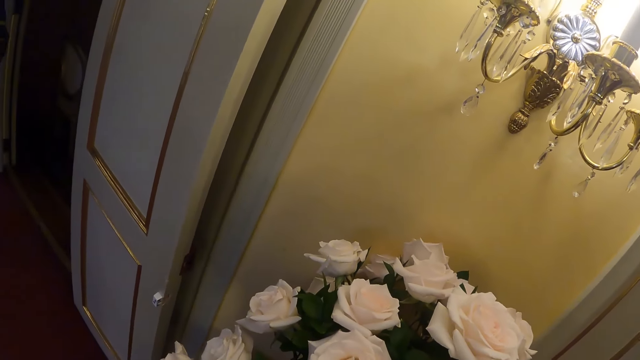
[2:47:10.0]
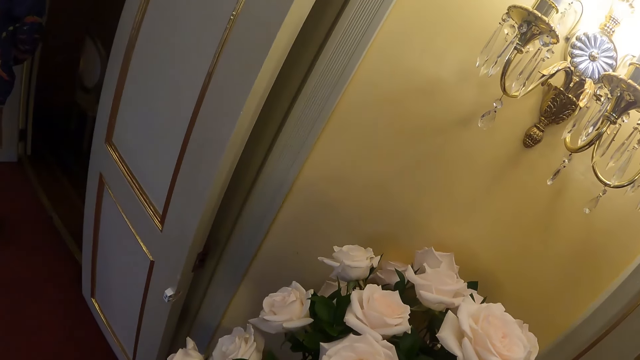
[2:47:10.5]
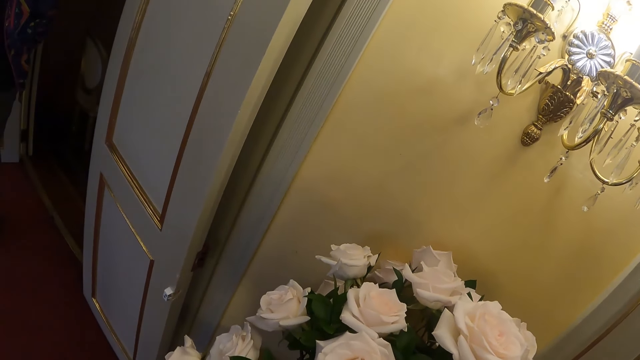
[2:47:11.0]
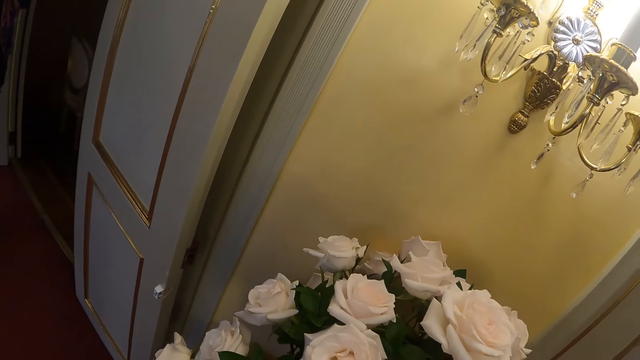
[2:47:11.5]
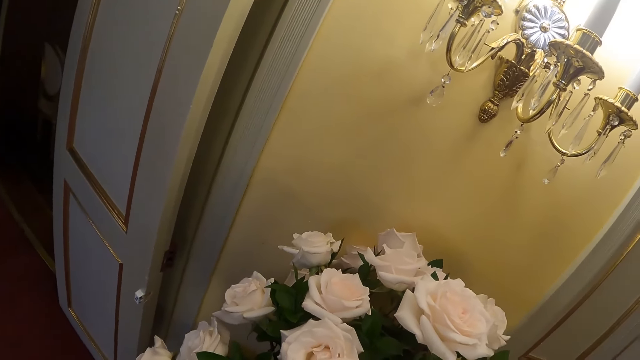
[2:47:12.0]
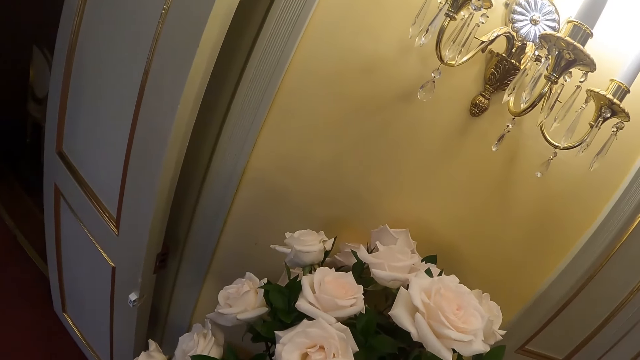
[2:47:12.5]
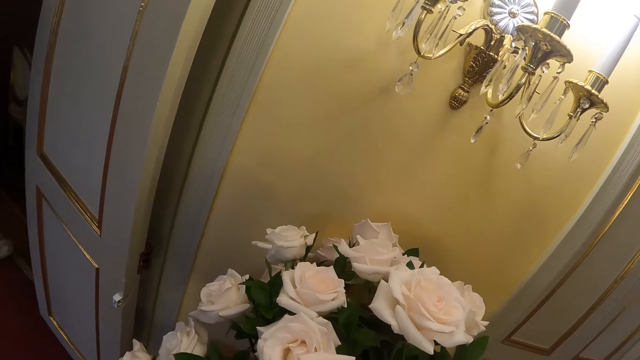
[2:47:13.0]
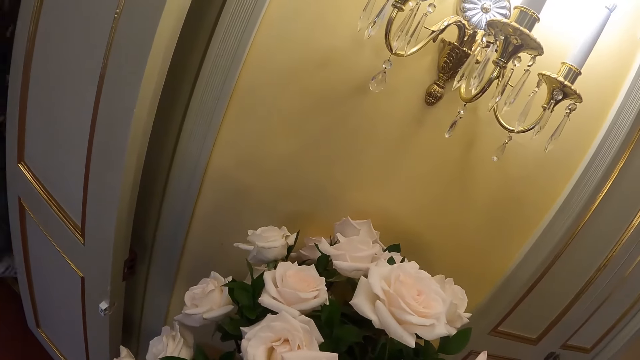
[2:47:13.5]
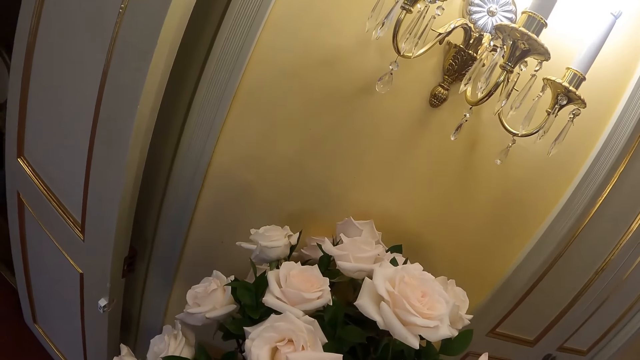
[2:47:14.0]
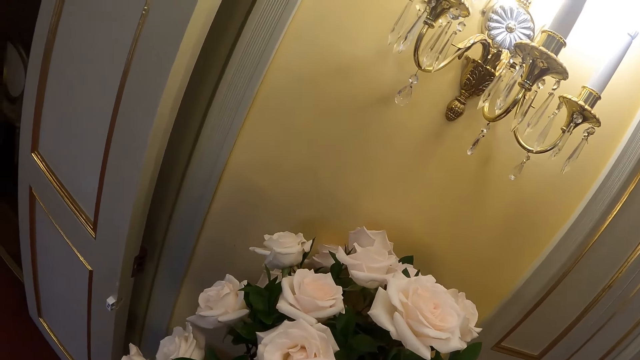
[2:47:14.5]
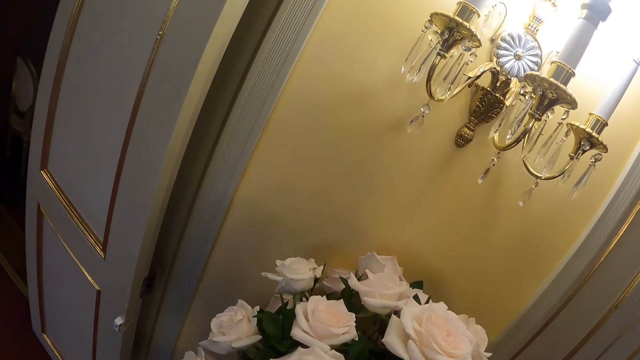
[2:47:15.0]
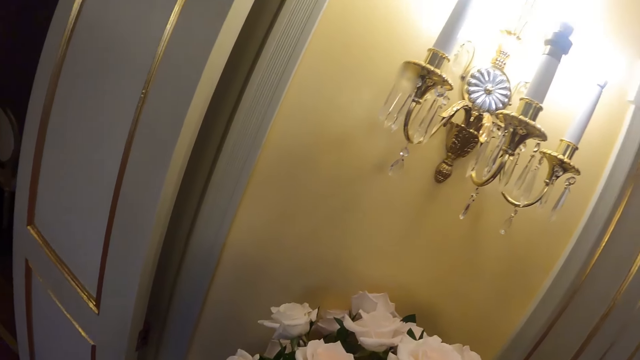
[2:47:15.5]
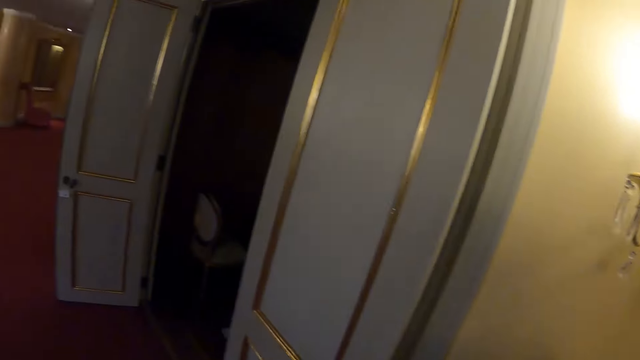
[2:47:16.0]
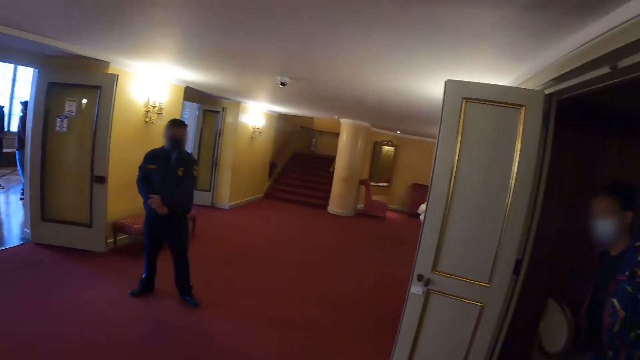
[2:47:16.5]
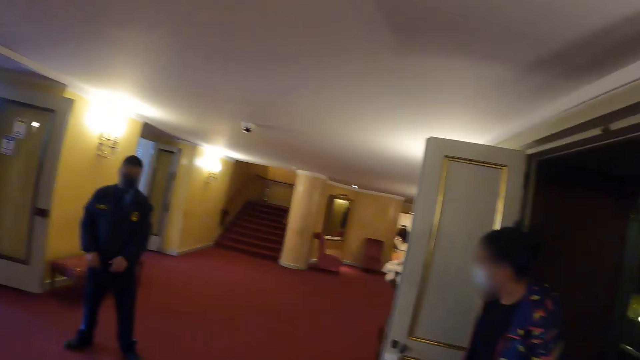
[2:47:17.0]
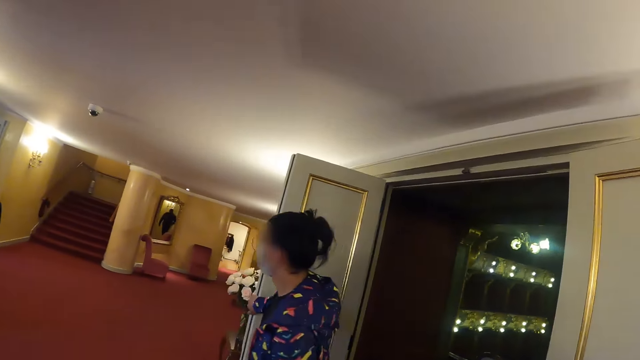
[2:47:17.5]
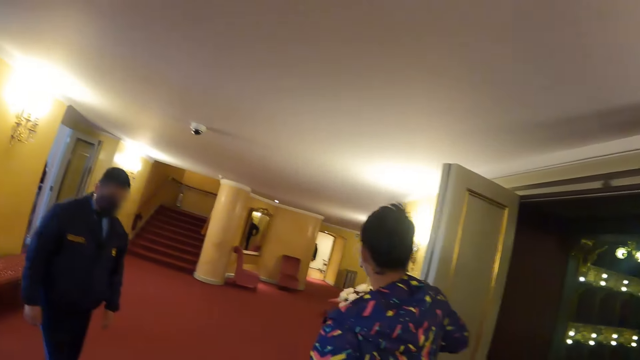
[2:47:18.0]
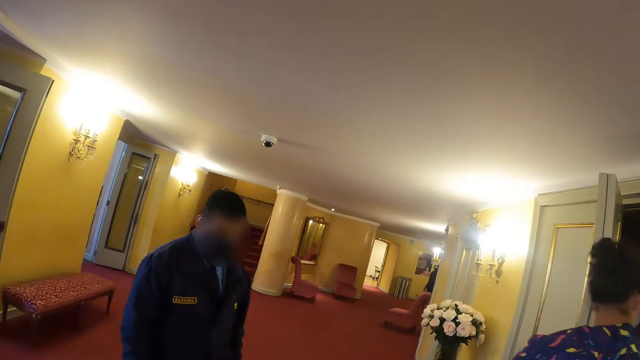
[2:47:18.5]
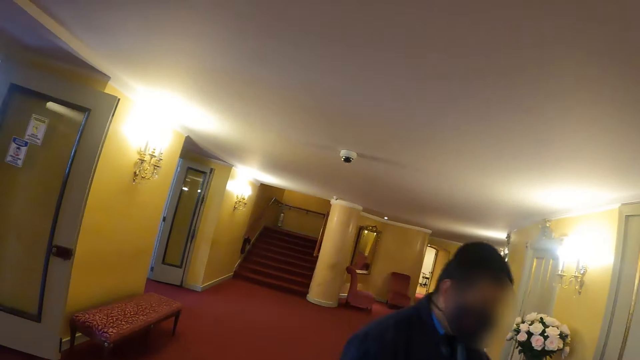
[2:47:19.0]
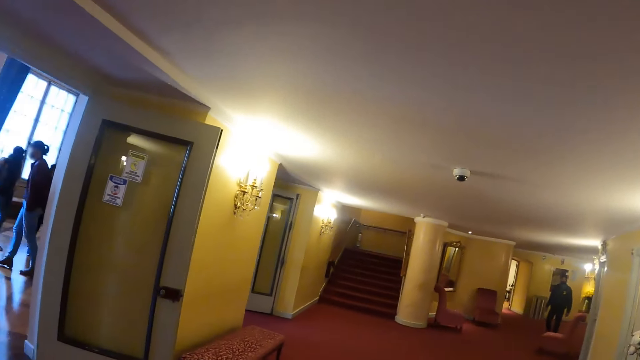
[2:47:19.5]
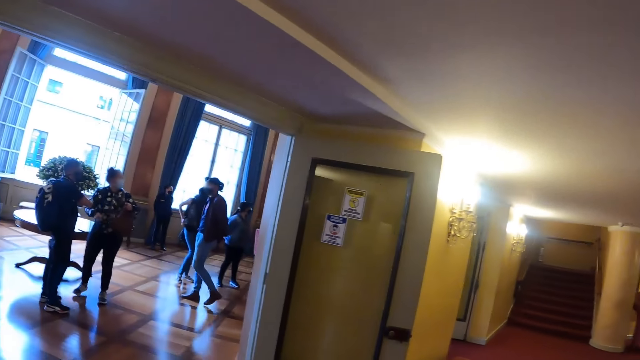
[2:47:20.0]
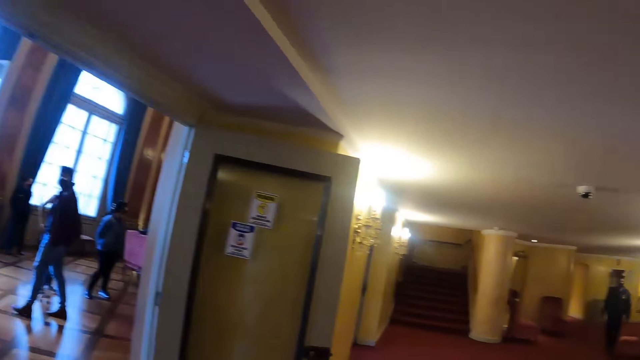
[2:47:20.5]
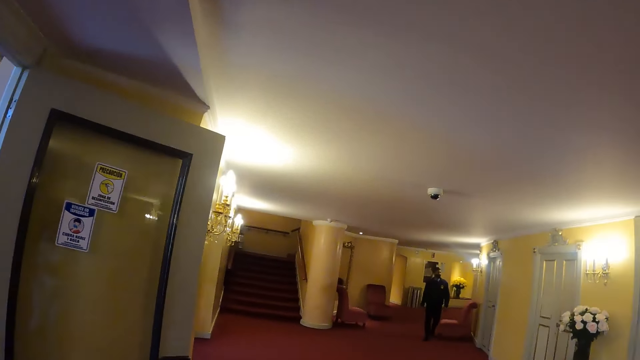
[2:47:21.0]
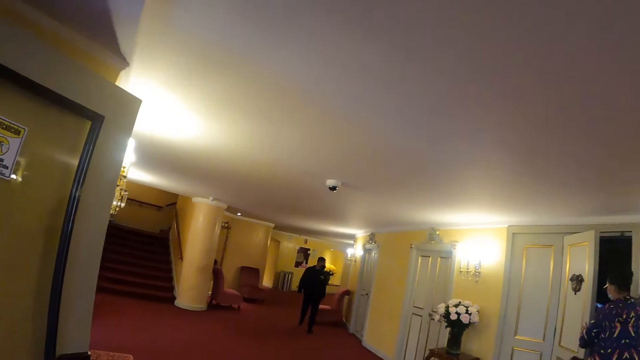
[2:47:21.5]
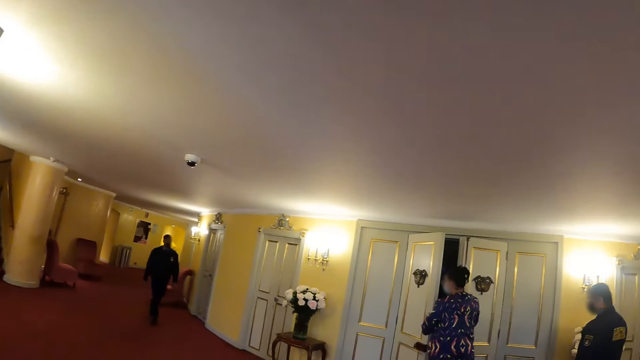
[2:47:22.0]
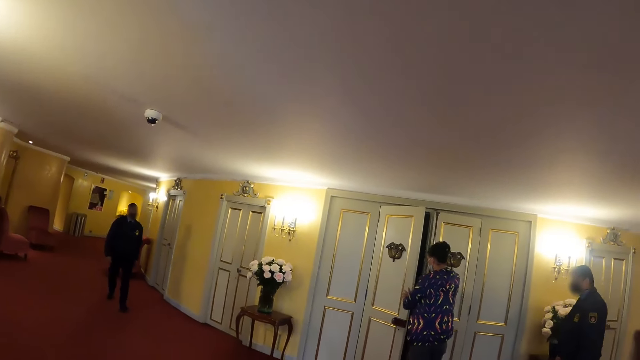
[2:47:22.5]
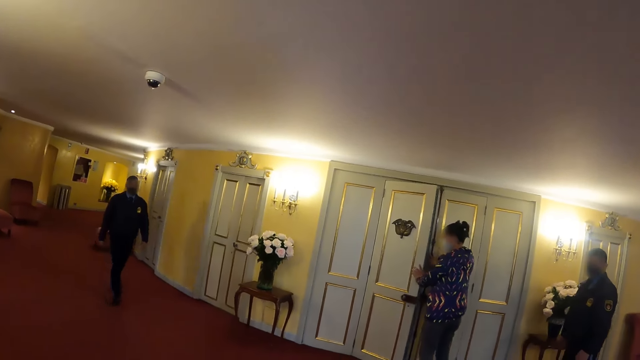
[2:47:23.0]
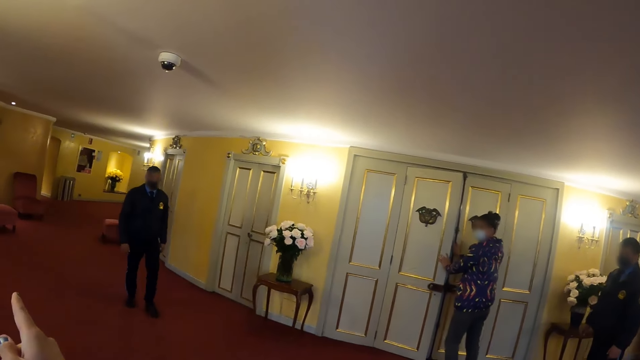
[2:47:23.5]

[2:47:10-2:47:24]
The camera wearer looks at the flower. They look around. They look left. They look right. Another man closes the door. The camera wearer looks forward and walks left. The first man walks around. The camera wearer walks around. They turn right, look forward. A security guard walks around. The camera wearer walks forward. They look right. They look around.

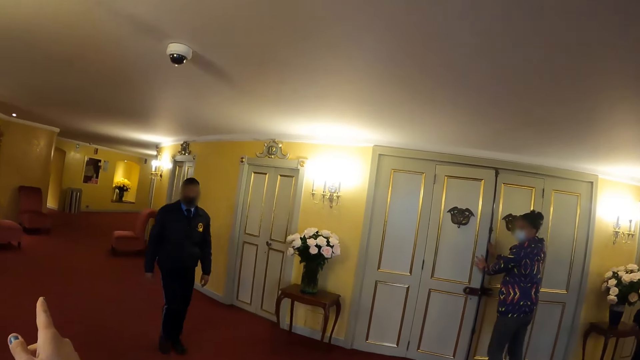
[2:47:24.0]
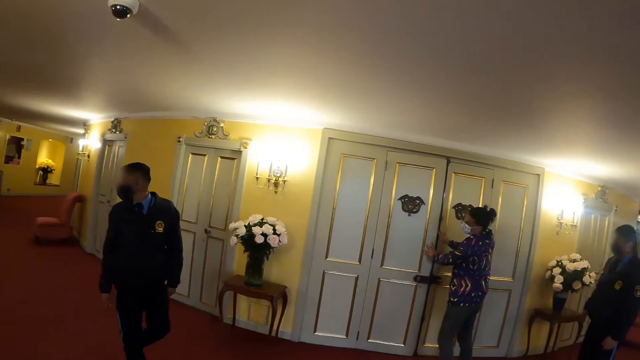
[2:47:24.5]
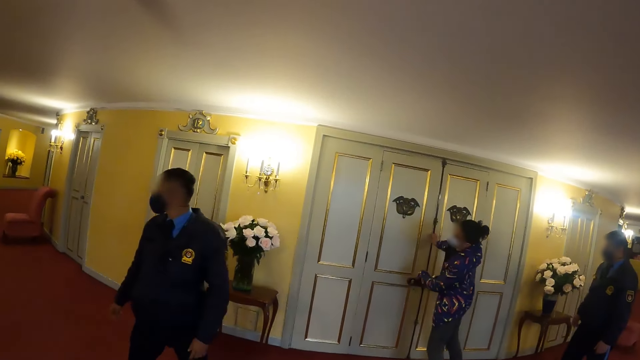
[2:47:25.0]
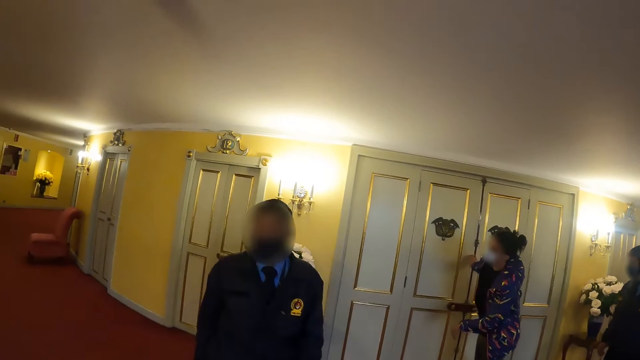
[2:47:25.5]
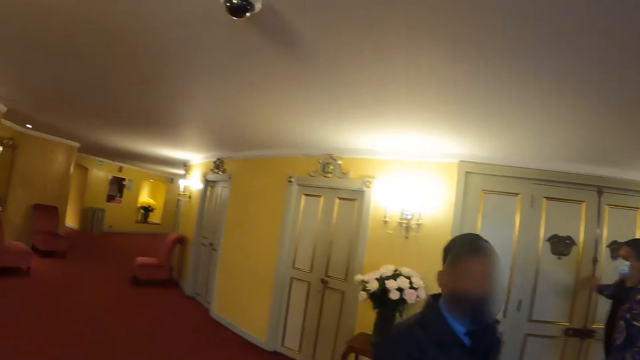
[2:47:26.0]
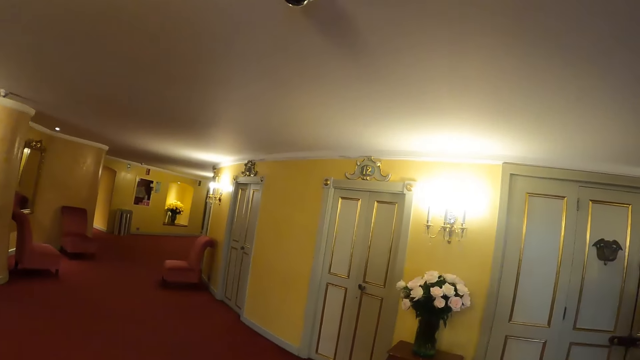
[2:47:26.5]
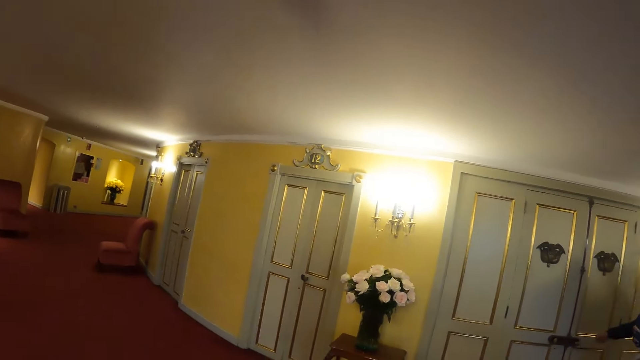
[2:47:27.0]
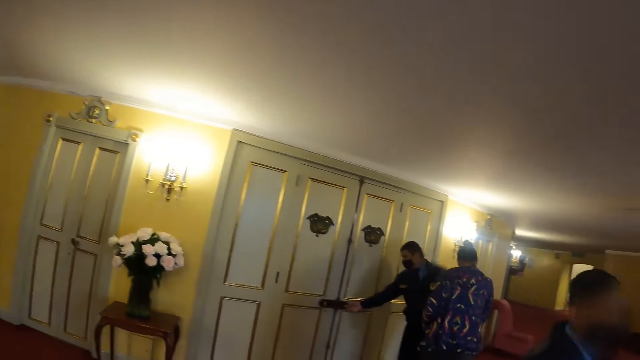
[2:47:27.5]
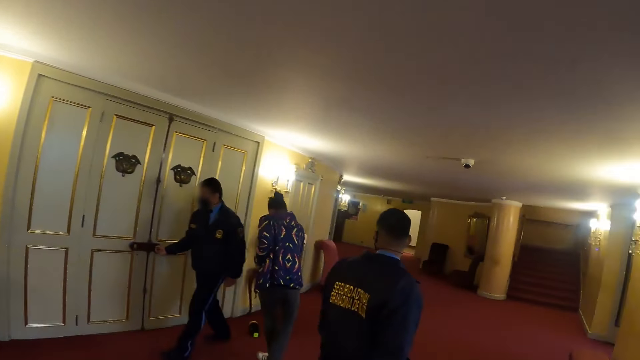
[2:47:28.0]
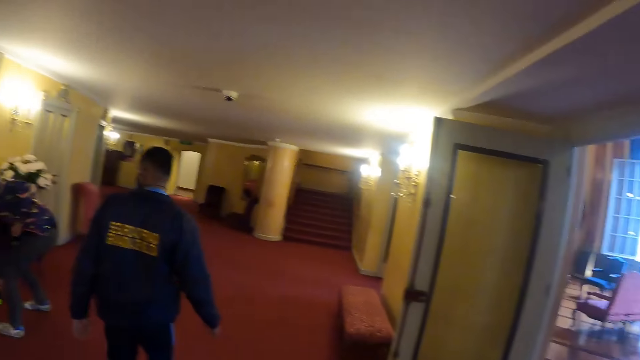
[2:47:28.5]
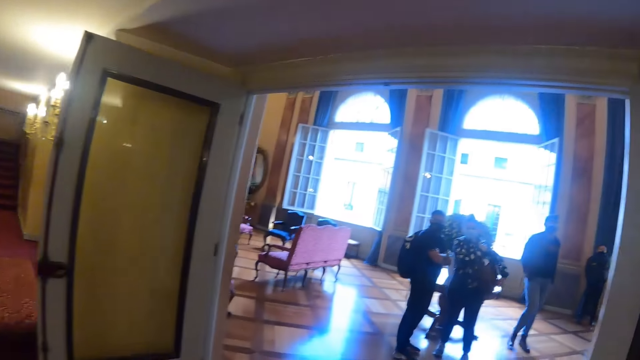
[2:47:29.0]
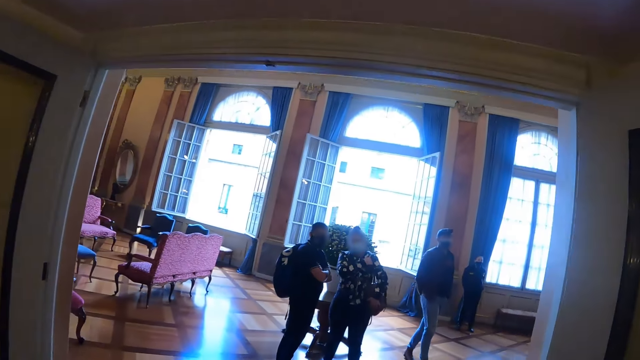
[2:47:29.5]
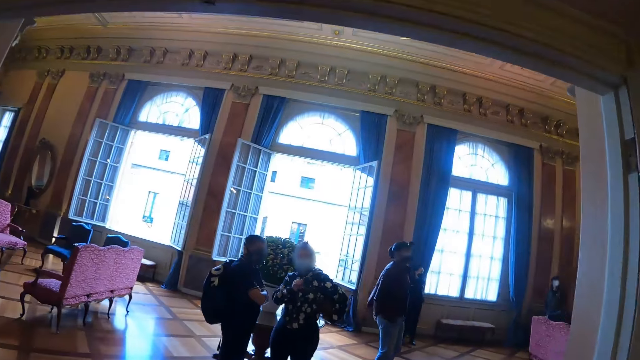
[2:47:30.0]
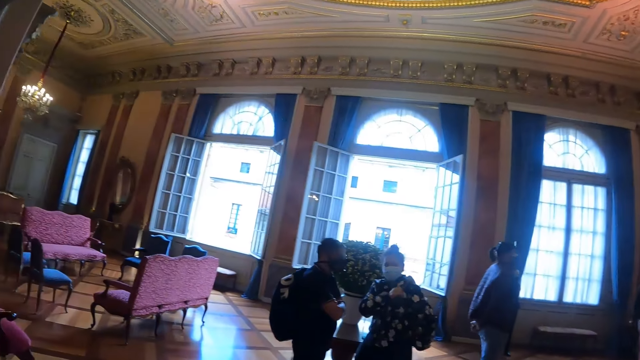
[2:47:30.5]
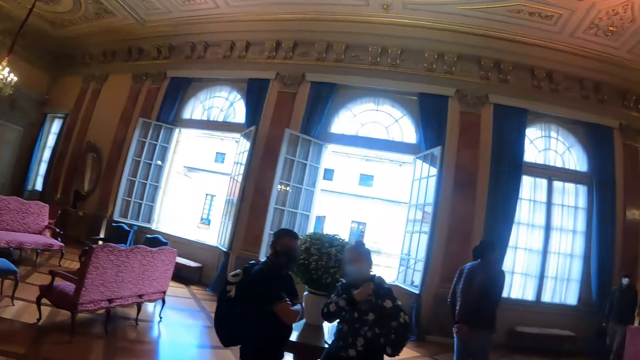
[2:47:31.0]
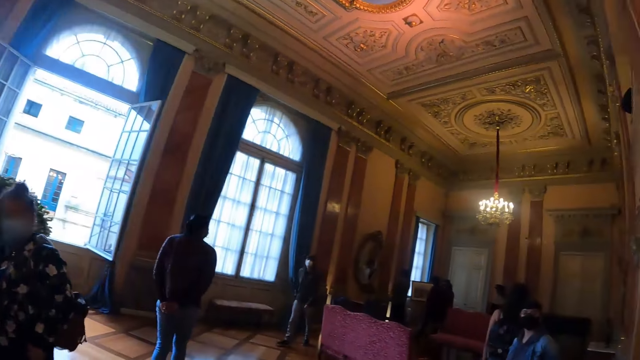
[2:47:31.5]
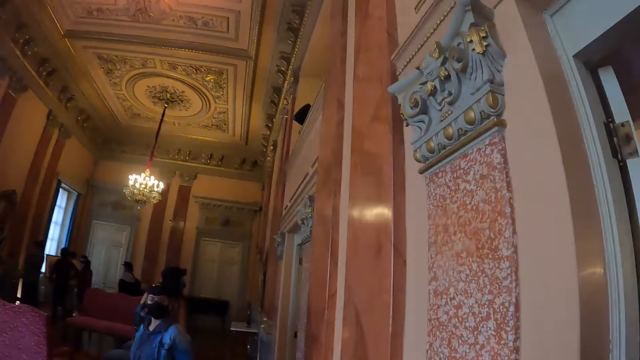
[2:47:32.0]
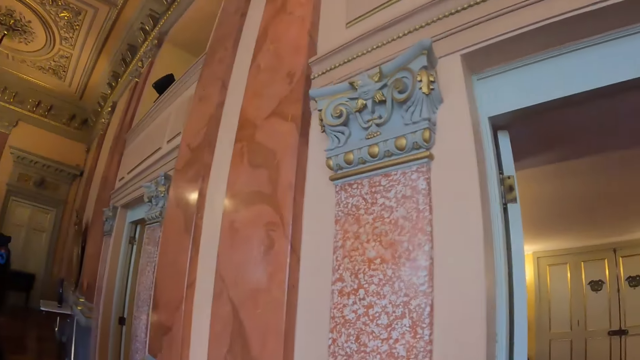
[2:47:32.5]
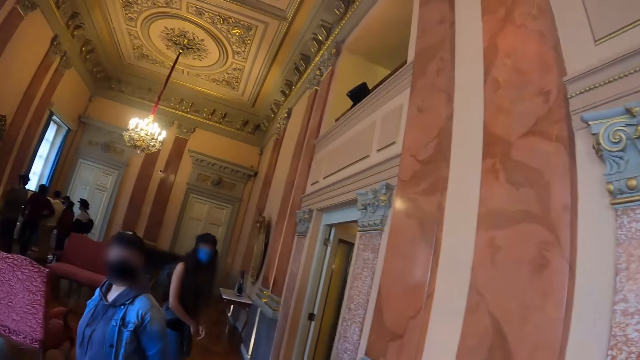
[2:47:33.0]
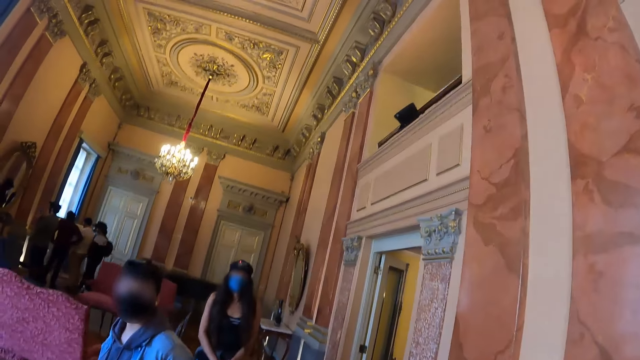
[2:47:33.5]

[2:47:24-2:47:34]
The man closes the door. The camera wearer converses. They look right. They look forward. They look back. The security guard walks around. The camera wearer walks around. They enter a room. They look left. They turn right. They look around. They walk forward. They look forward.
